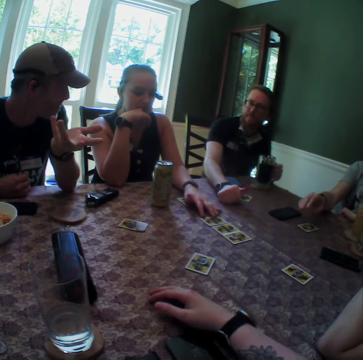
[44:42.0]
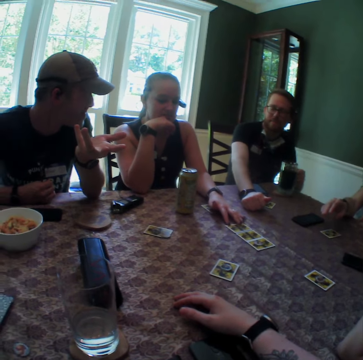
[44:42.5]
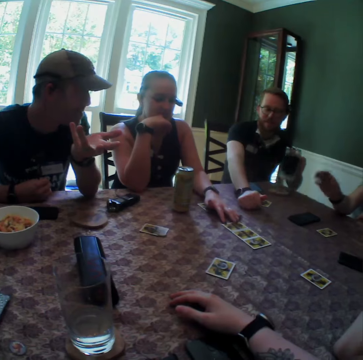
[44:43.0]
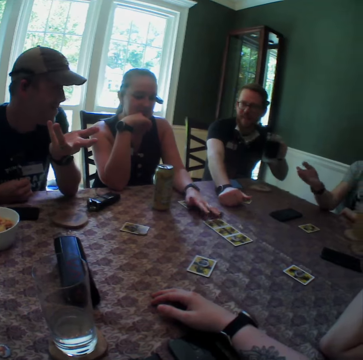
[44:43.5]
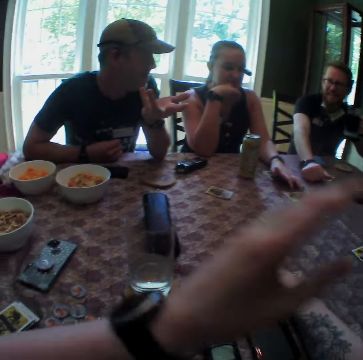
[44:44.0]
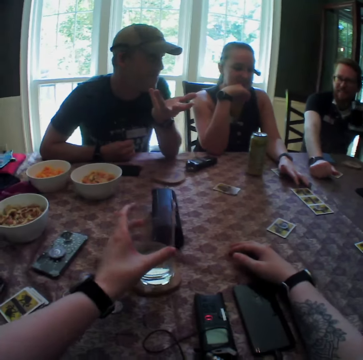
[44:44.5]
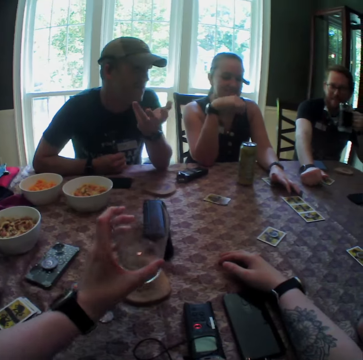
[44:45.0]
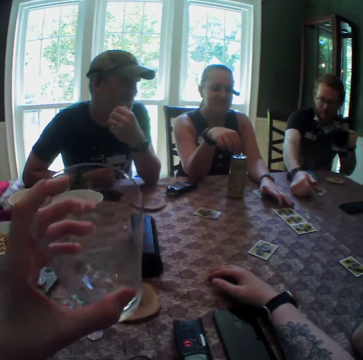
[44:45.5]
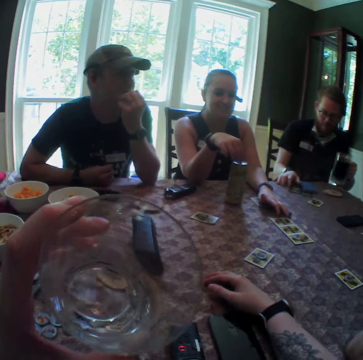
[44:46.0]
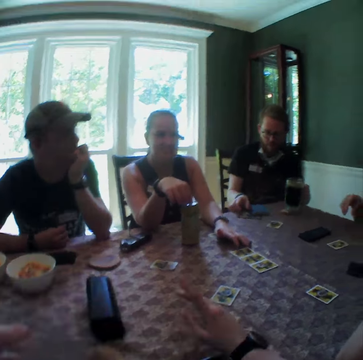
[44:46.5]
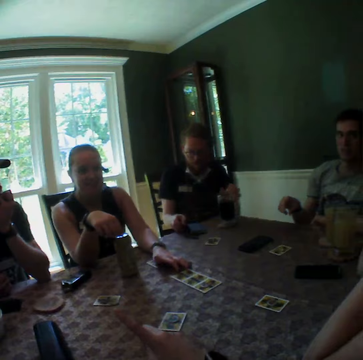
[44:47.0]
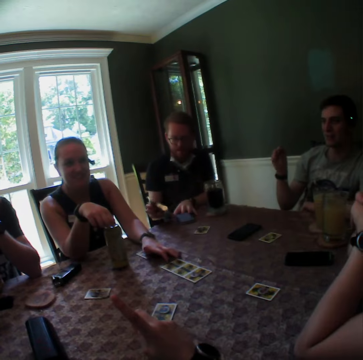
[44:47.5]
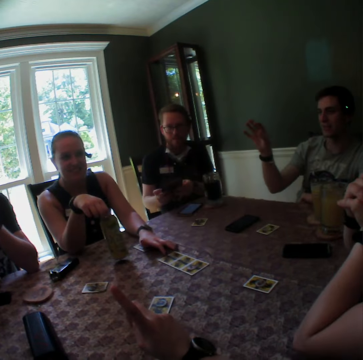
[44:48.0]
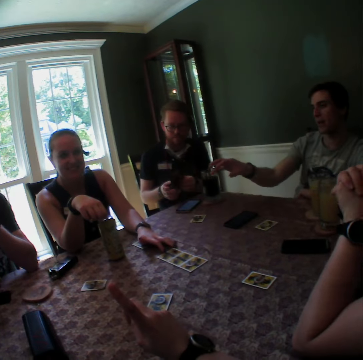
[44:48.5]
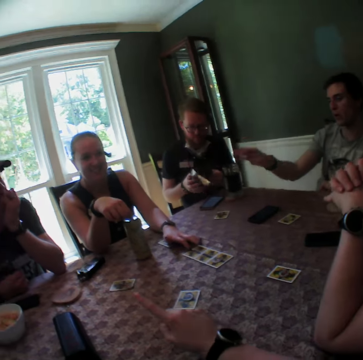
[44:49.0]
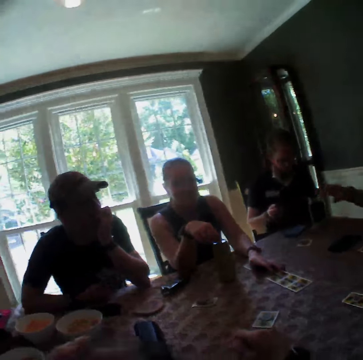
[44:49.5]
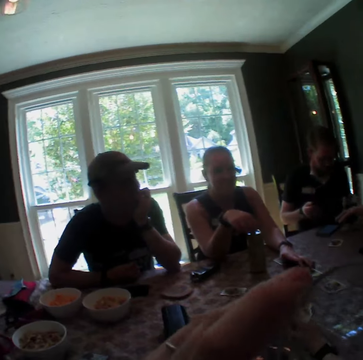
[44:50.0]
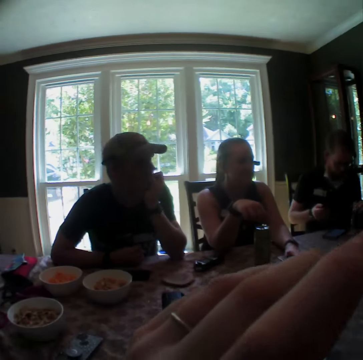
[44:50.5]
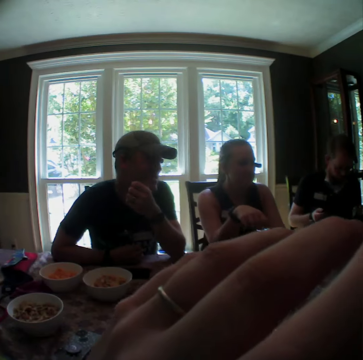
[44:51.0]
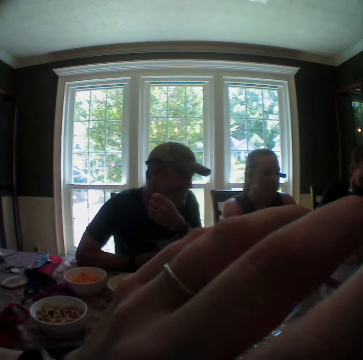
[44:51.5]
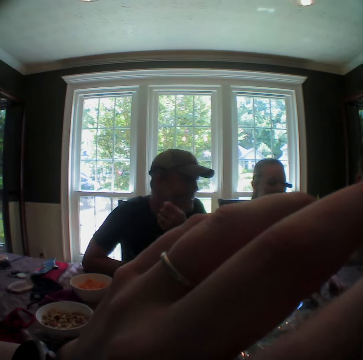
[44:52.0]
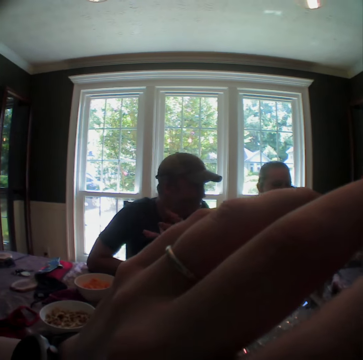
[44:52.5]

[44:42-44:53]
A man gestures with his hands. The camera wearer carries a cup of water from the table with his left hand. He drinks the water from the cup.

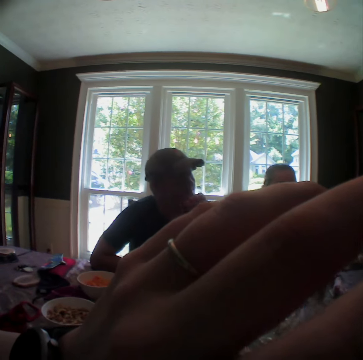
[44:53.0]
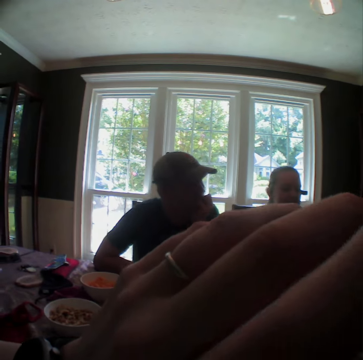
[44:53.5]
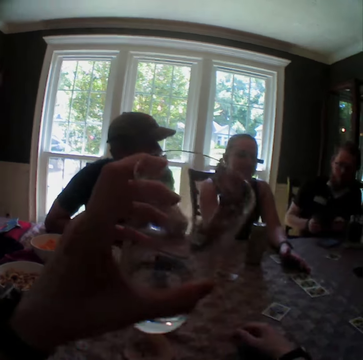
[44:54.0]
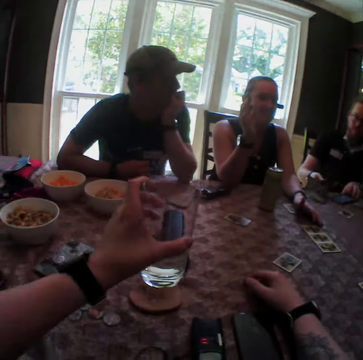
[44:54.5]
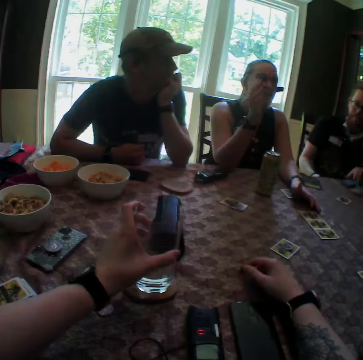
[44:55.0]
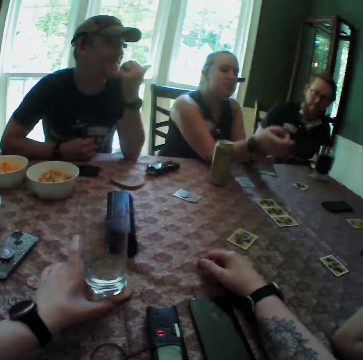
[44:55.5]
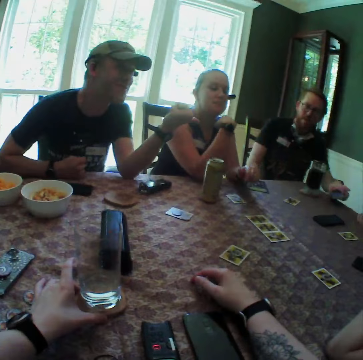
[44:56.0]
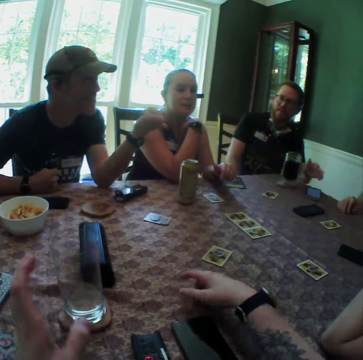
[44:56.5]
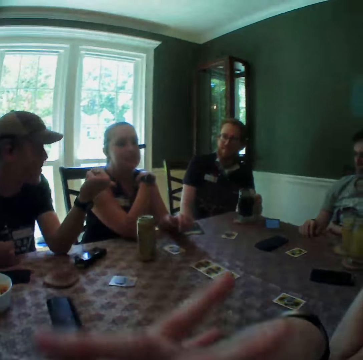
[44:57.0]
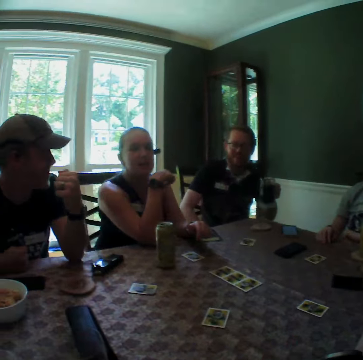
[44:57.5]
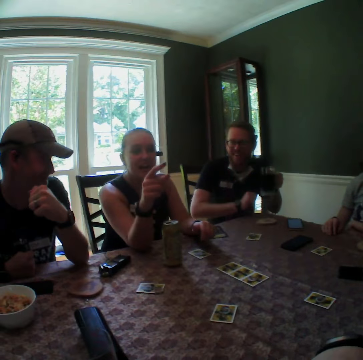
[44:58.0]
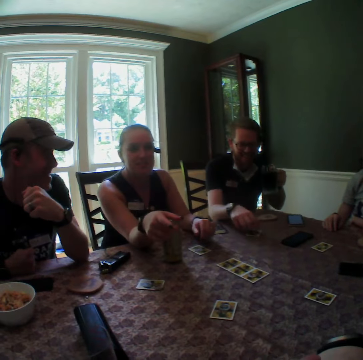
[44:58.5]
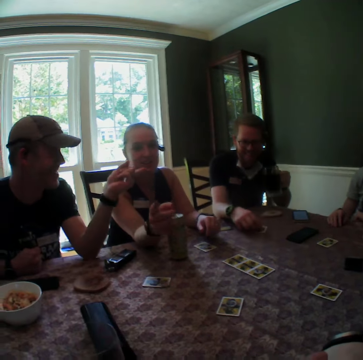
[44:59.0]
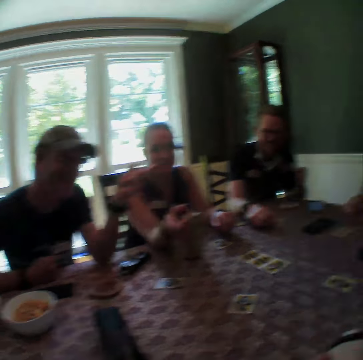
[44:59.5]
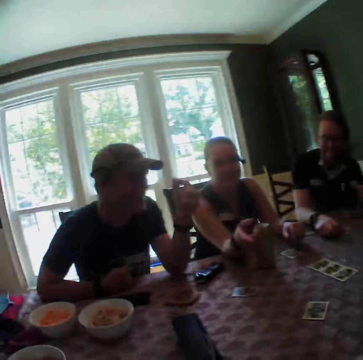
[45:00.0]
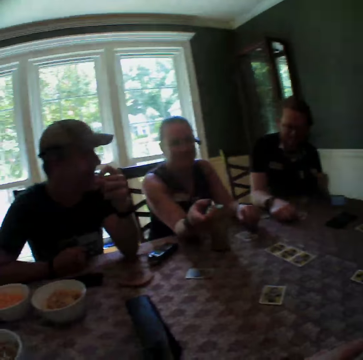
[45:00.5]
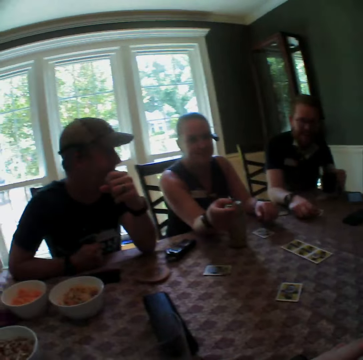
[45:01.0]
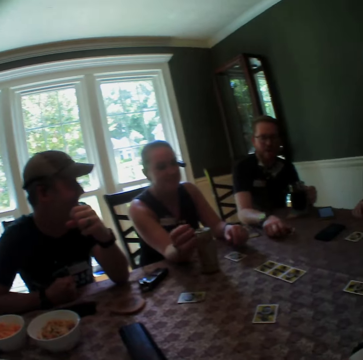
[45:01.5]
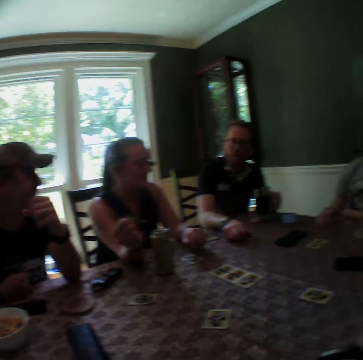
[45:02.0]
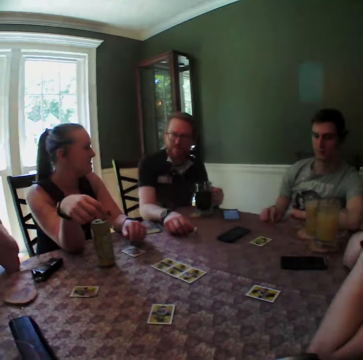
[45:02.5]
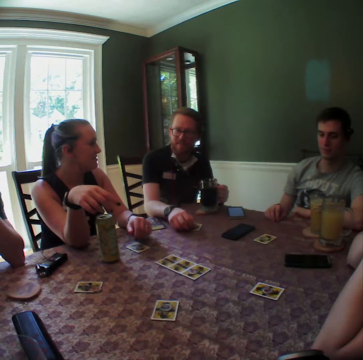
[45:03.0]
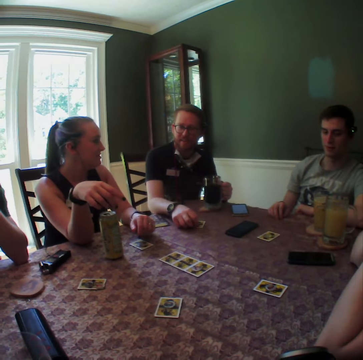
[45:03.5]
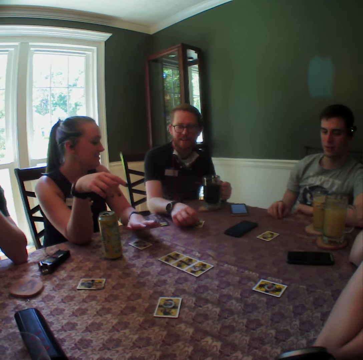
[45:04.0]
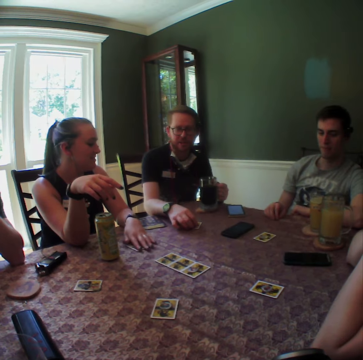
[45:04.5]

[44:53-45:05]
The camera wearer drops the cup on a coaster. A man carries something of his from the table with his left hand. The man drops his phone on the table. The man carries the cup from the coaster on the table with his left hand.

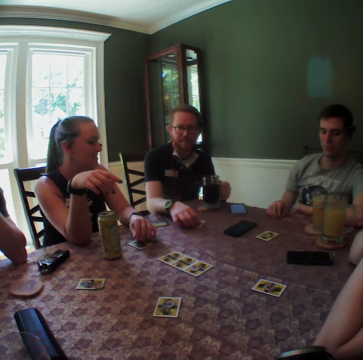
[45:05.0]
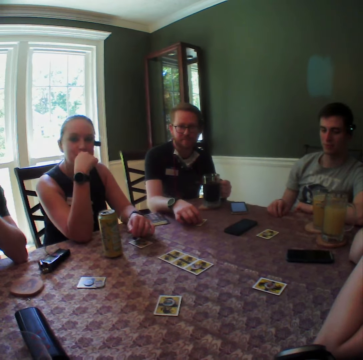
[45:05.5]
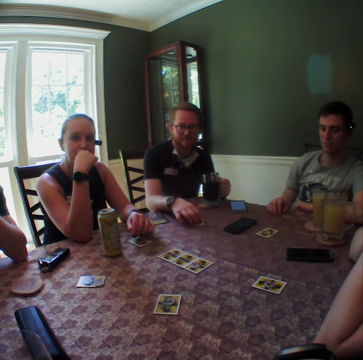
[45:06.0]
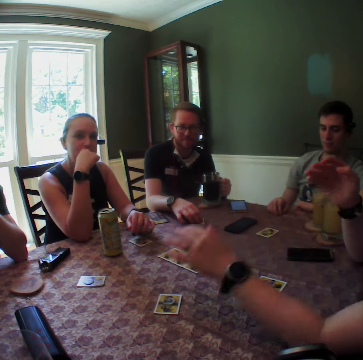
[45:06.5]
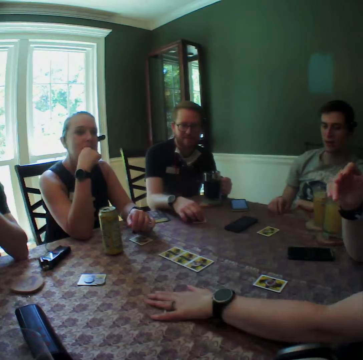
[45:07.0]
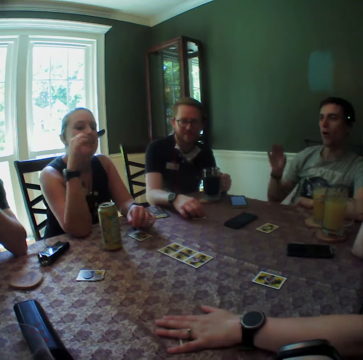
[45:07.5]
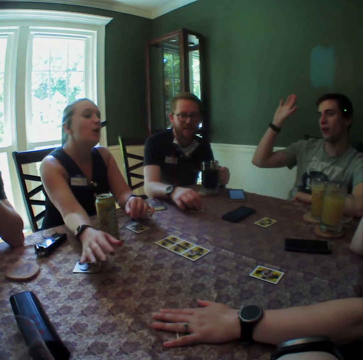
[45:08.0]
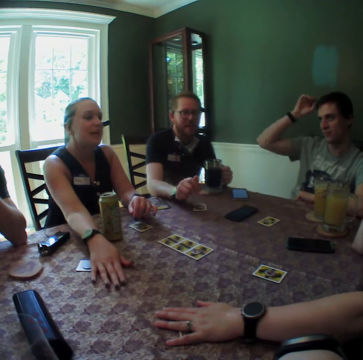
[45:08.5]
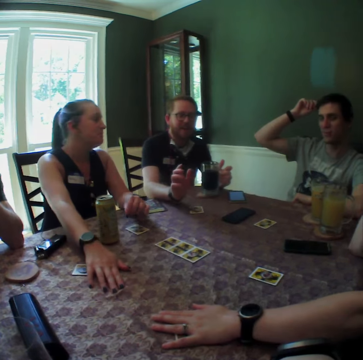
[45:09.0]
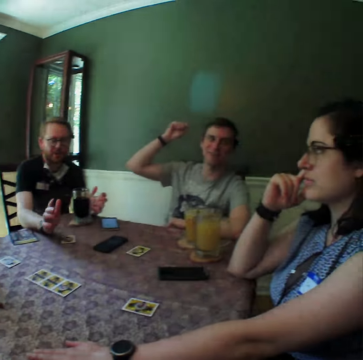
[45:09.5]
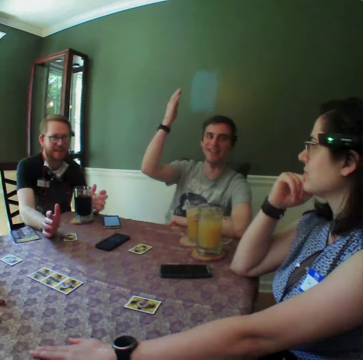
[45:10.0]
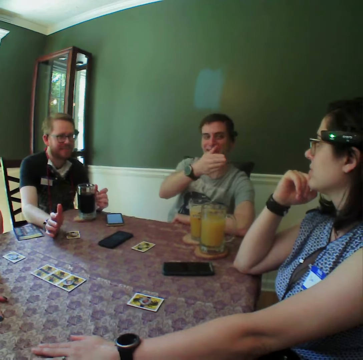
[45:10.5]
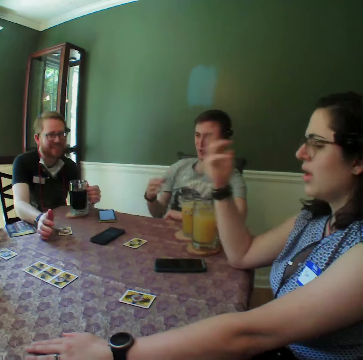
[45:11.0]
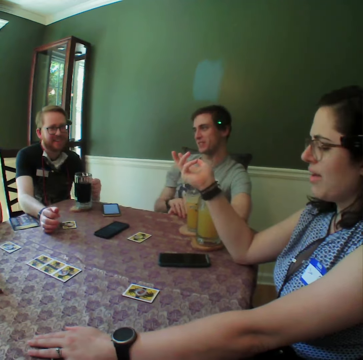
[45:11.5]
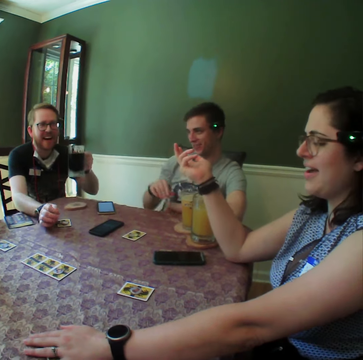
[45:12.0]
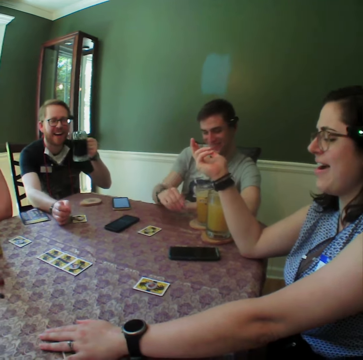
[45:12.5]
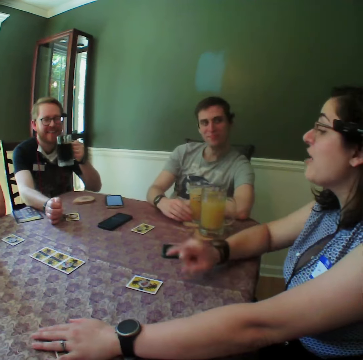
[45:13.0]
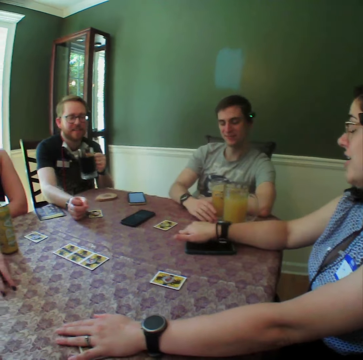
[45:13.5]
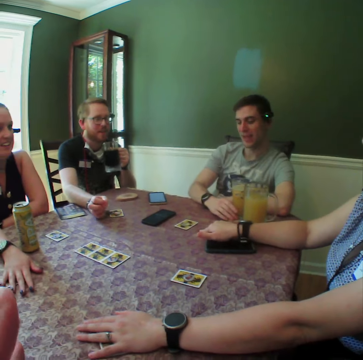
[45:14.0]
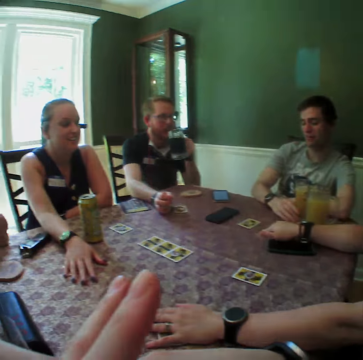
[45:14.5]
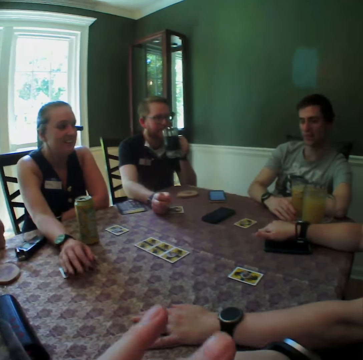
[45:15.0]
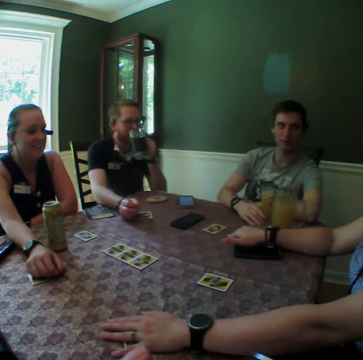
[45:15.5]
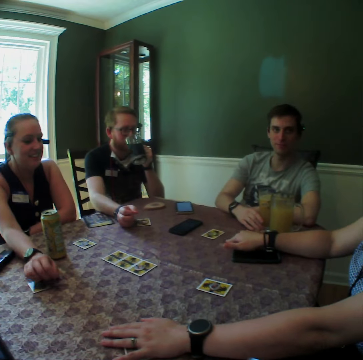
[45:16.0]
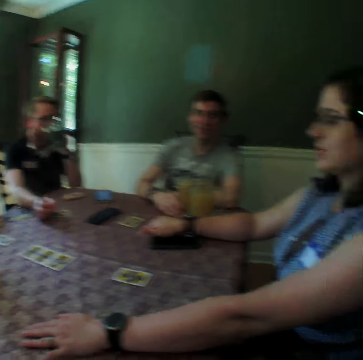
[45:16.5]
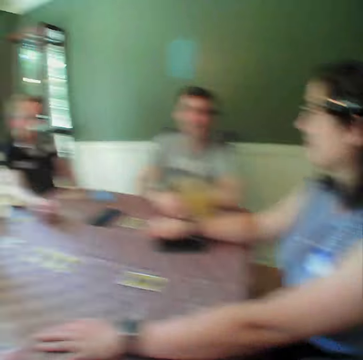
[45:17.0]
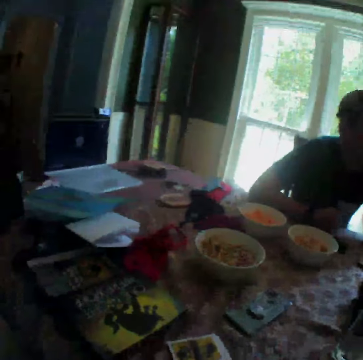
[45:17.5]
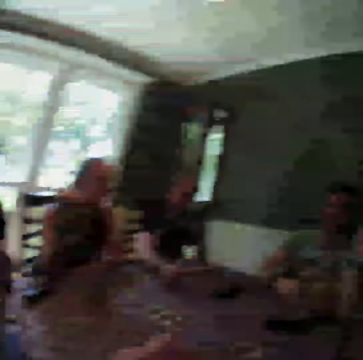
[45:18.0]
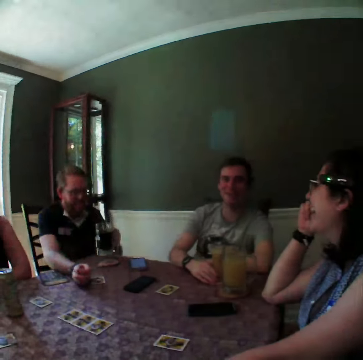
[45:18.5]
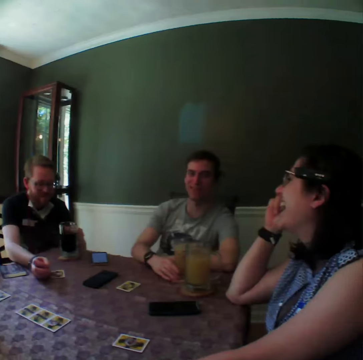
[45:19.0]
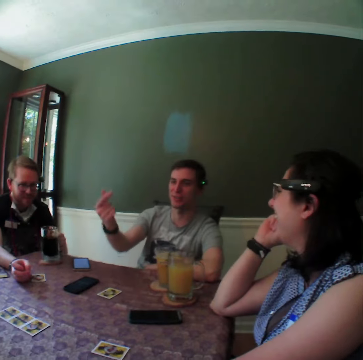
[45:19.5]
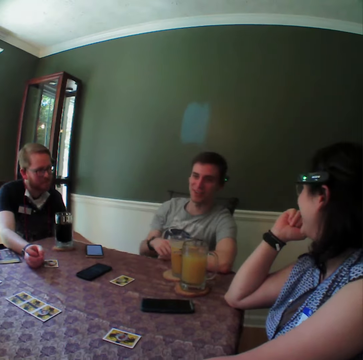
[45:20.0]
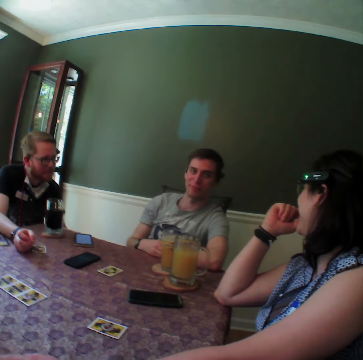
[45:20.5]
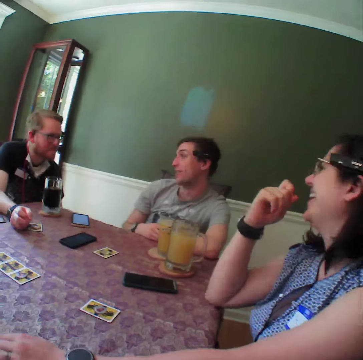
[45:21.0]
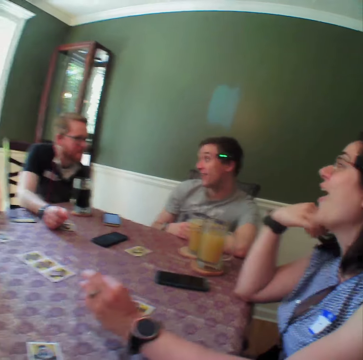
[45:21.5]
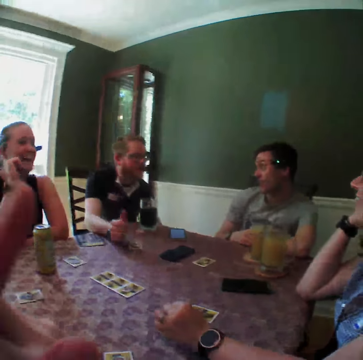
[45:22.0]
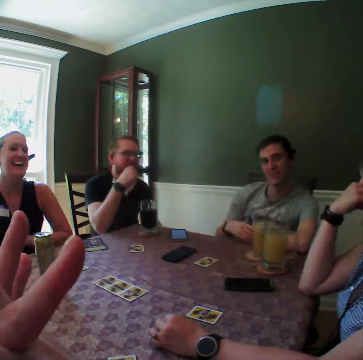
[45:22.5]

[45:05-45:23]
A woman covers a card with her left hand. A lady plays a card game. A man raises his hands. A second man drinks from the glass of drink. The second man drops the glass of drink on the table with his left hand. A third man interacts with a fourth man. The third man raises a finger in his right hand. The camera wearer talks to friends. The third man interacts with the second man.
